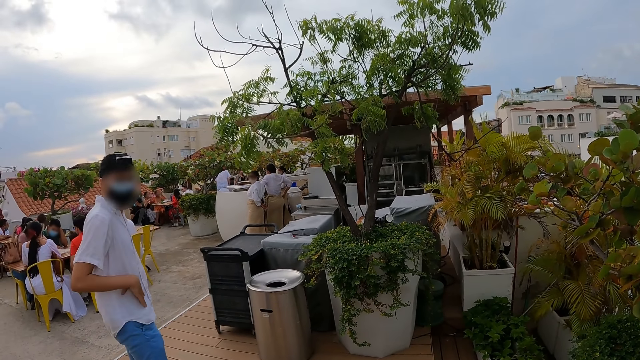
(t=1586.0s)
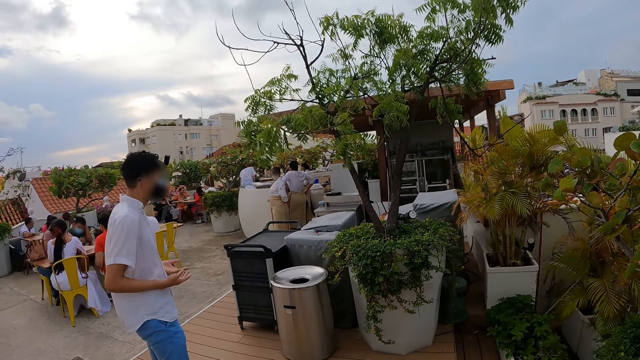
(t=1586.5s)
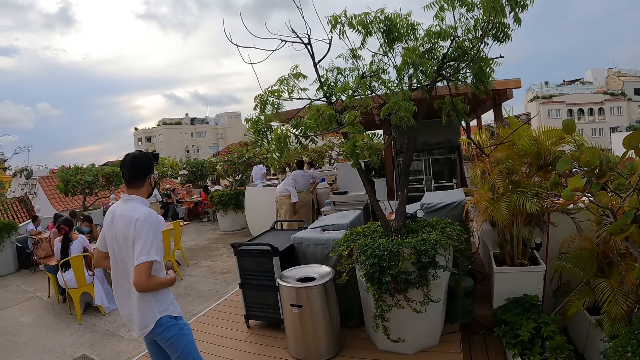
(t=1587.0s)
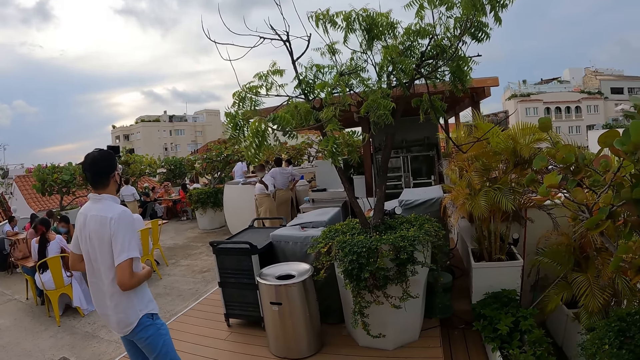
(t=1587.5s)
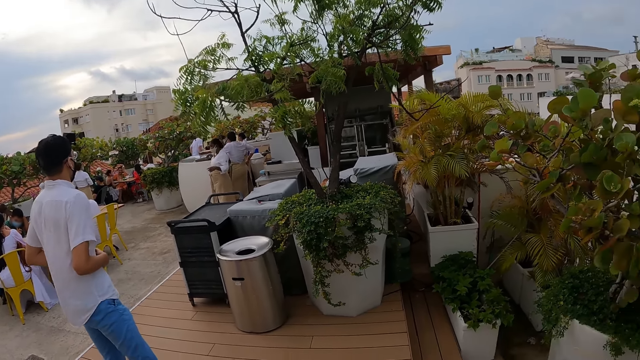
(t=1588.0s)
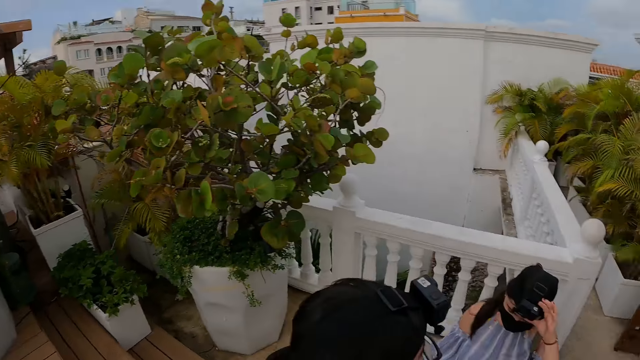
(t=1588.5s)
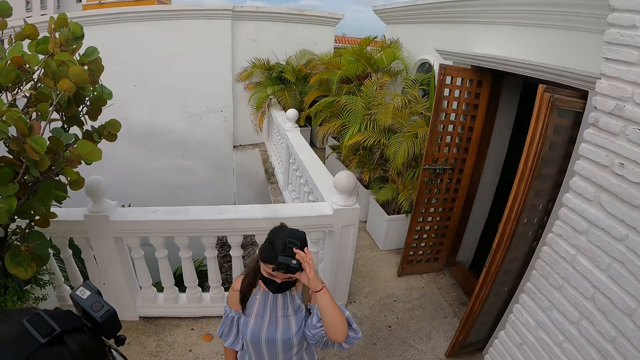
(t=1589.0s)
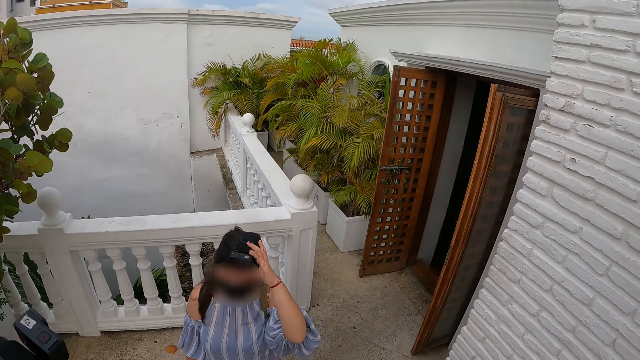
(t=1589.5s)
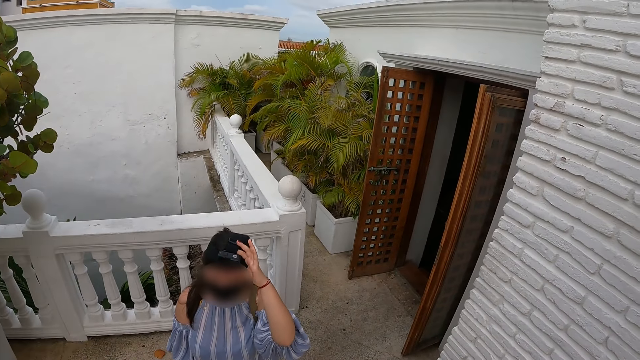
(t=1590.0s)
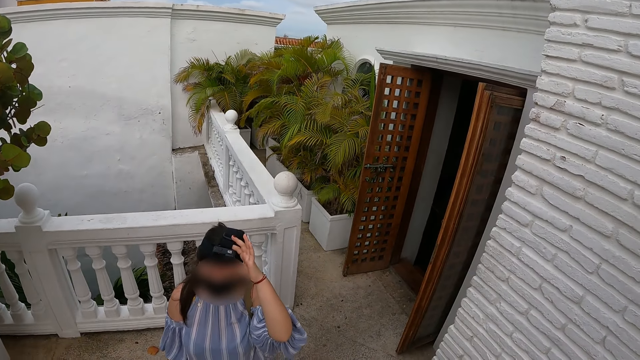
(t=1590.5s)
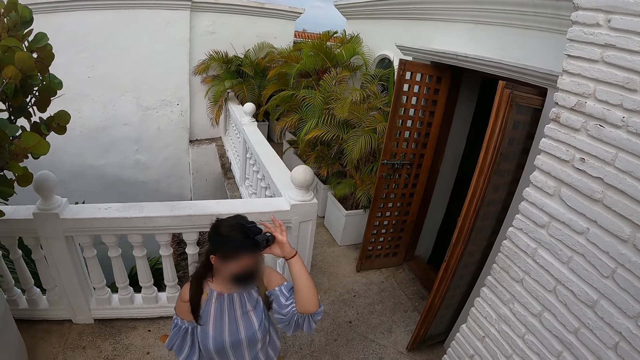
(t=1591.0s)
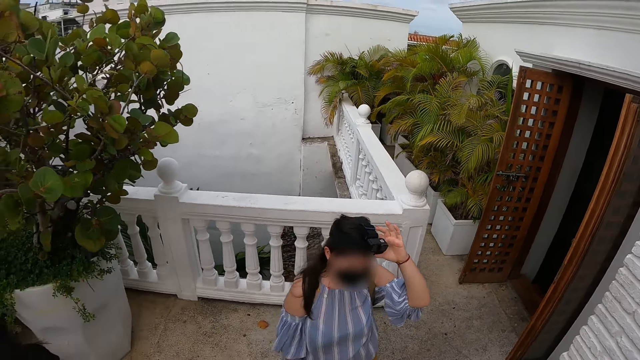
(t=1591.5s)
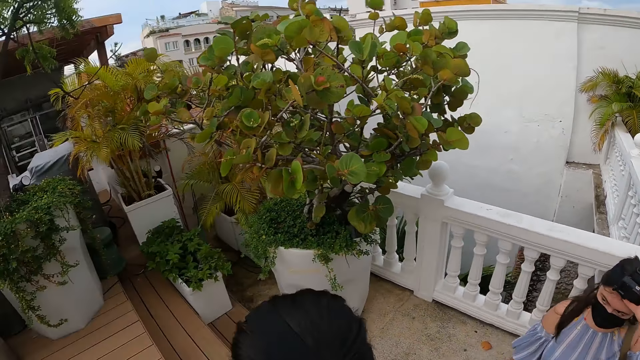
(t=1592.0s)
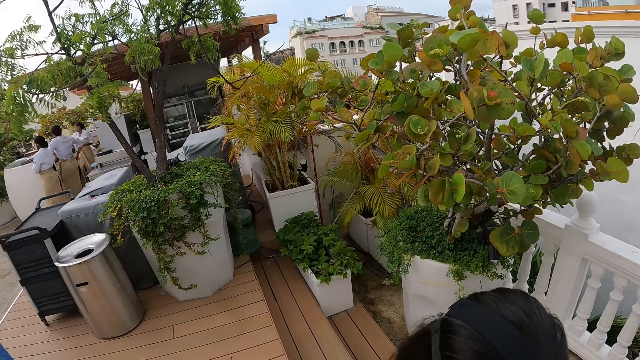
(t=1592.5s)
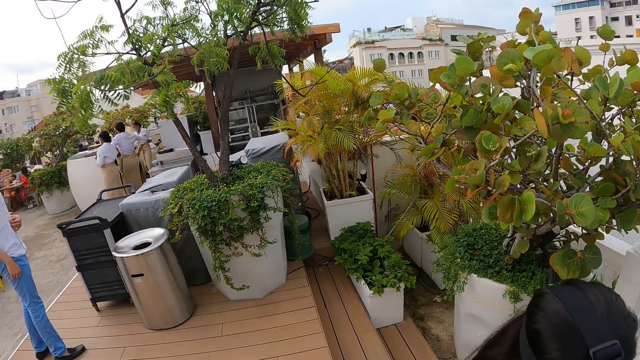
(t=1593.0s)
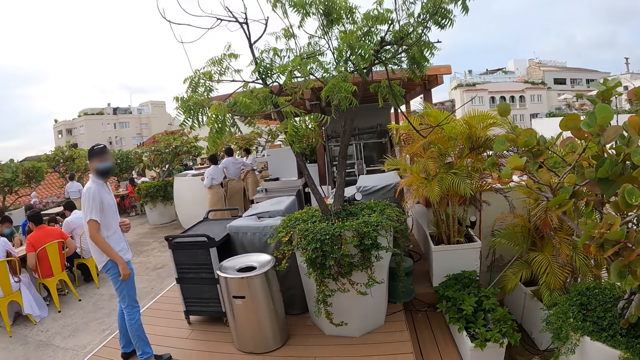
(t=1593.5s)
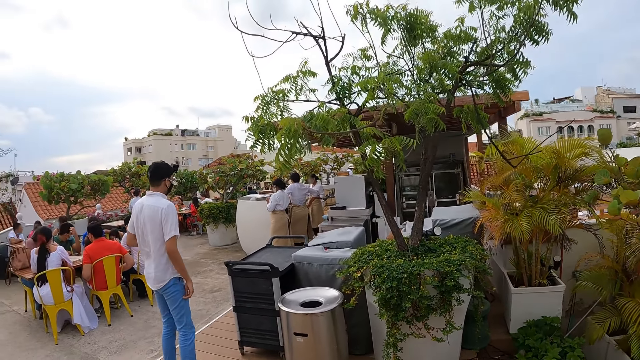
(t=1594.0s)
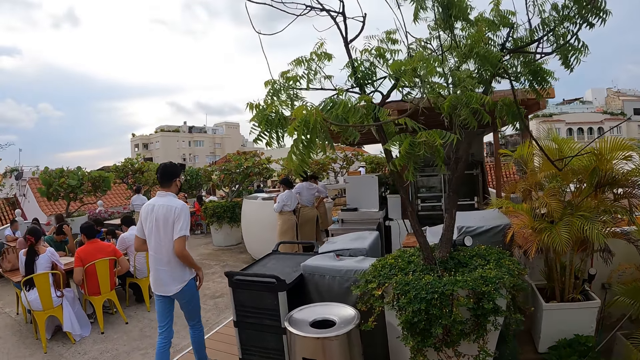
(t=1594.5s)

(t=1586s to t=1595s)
The man converses with the camera wearer. The woman holds a camera on her head with her left hand.

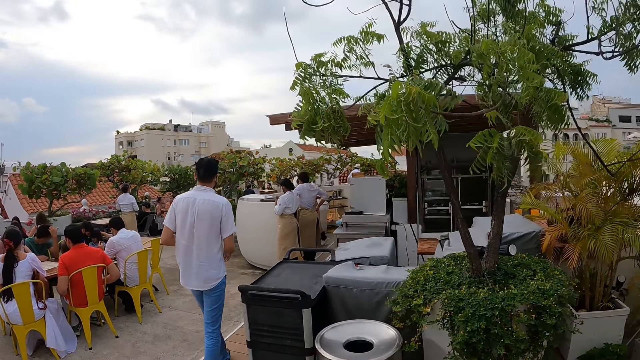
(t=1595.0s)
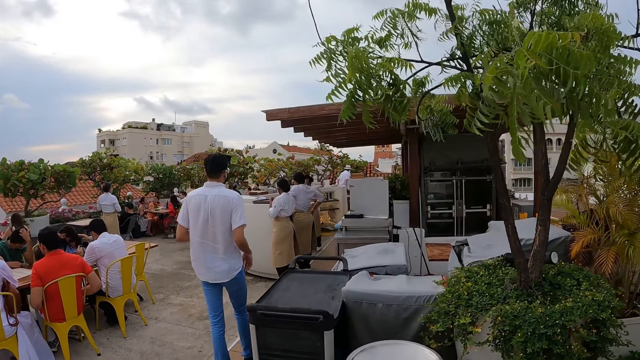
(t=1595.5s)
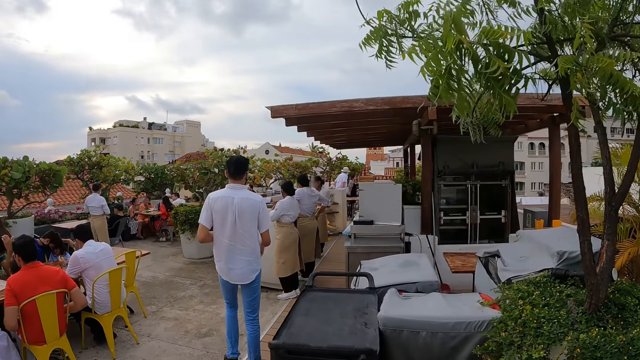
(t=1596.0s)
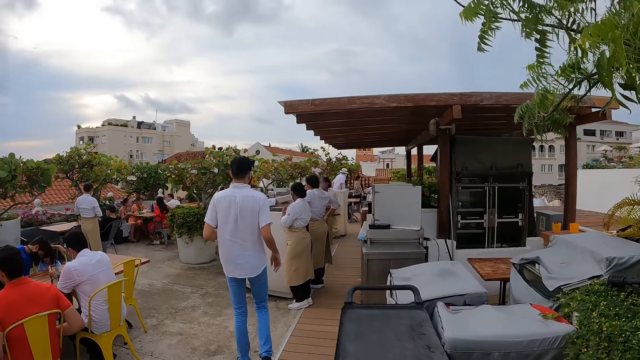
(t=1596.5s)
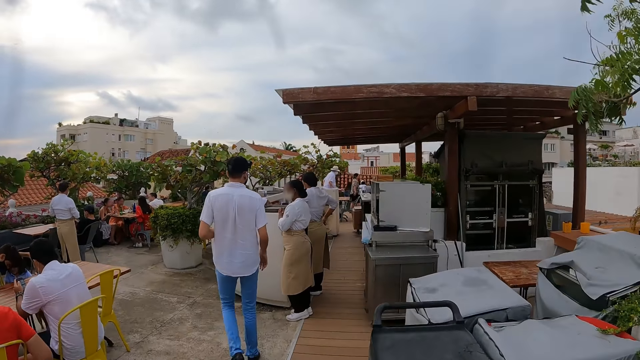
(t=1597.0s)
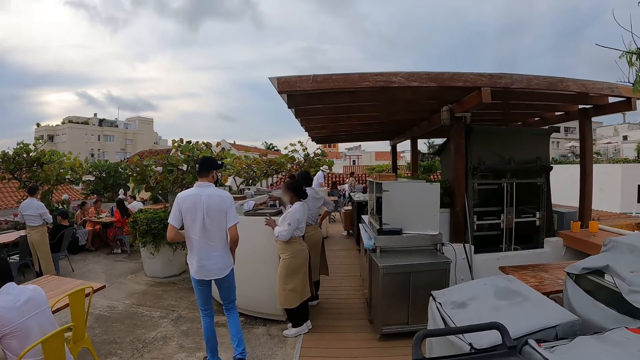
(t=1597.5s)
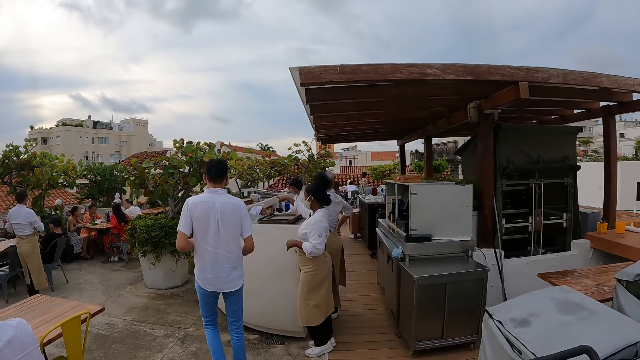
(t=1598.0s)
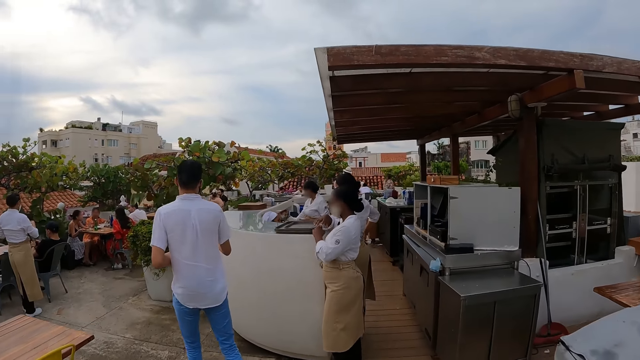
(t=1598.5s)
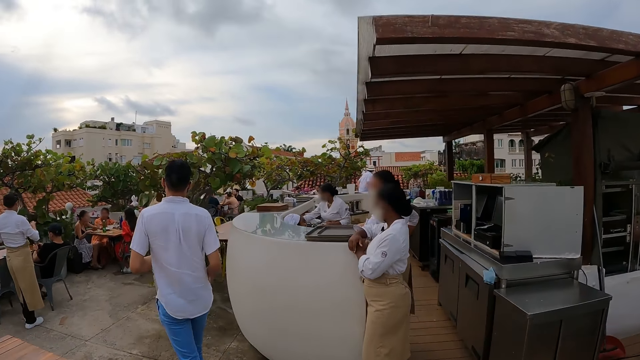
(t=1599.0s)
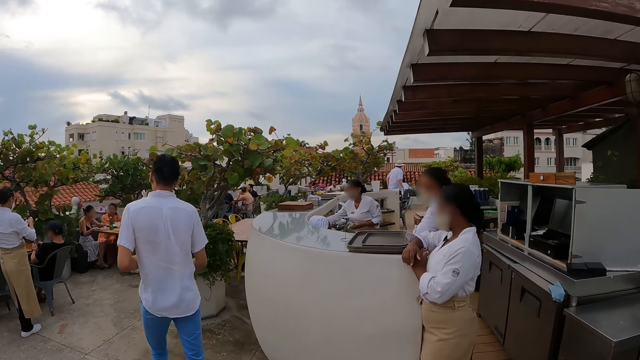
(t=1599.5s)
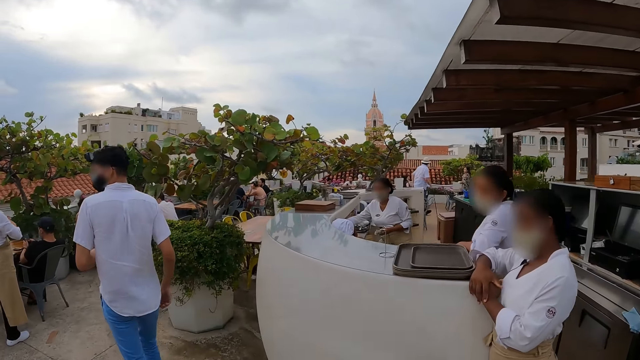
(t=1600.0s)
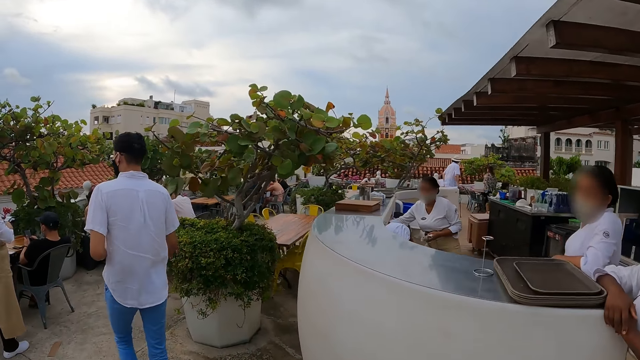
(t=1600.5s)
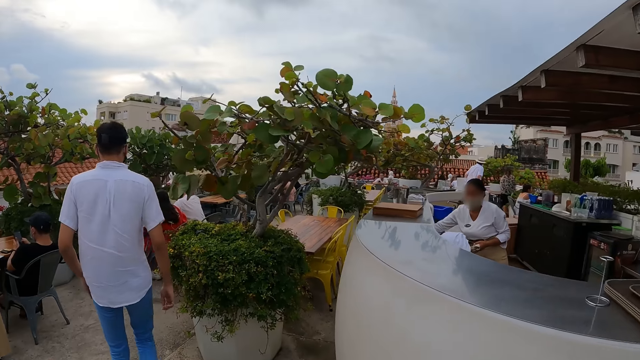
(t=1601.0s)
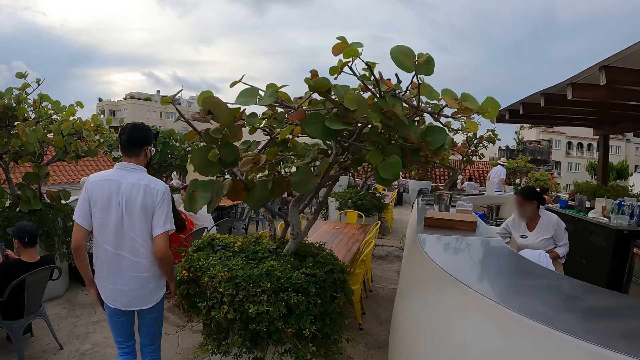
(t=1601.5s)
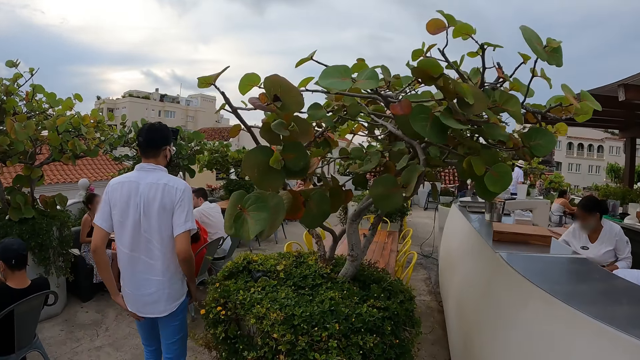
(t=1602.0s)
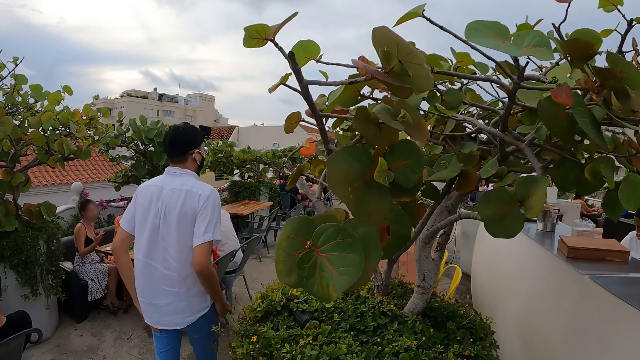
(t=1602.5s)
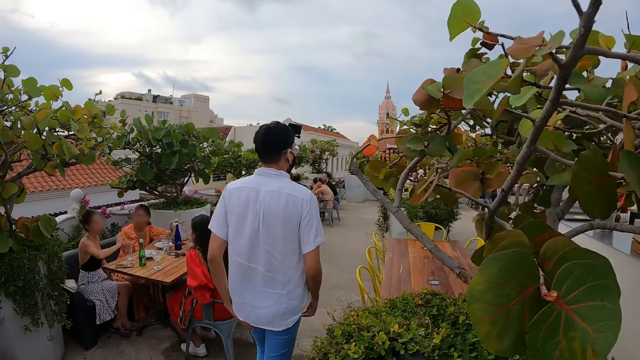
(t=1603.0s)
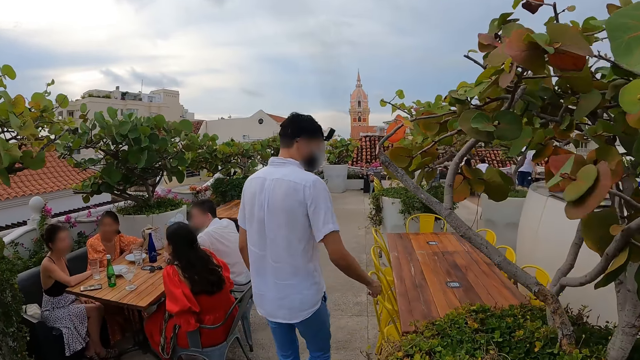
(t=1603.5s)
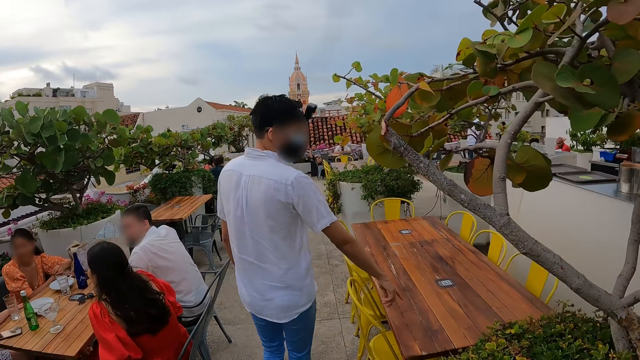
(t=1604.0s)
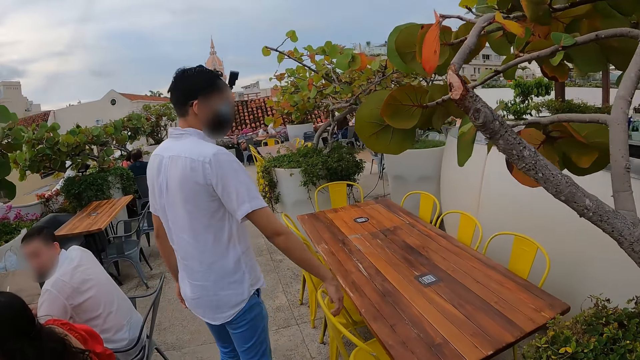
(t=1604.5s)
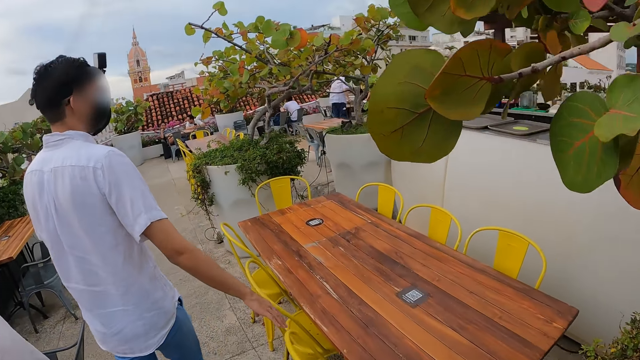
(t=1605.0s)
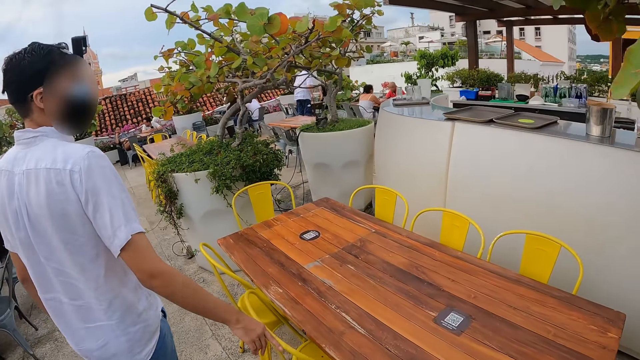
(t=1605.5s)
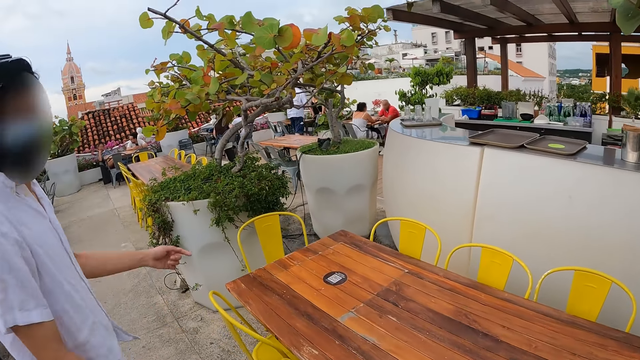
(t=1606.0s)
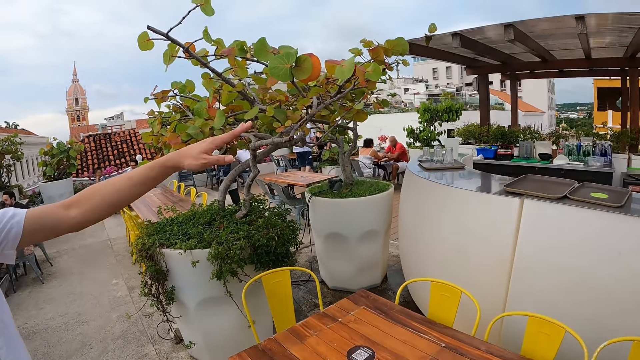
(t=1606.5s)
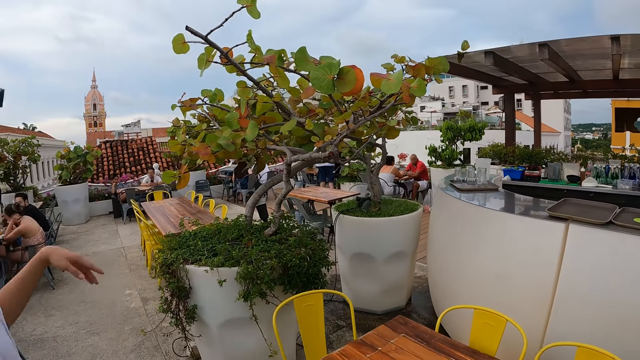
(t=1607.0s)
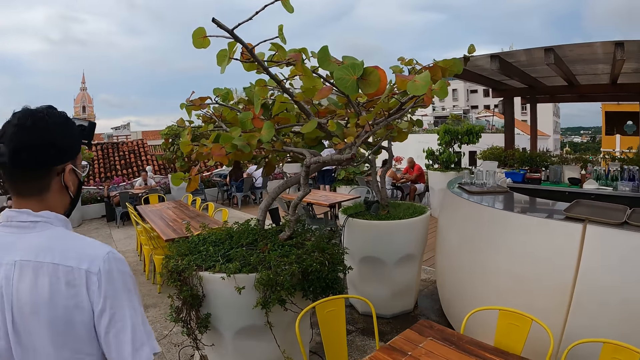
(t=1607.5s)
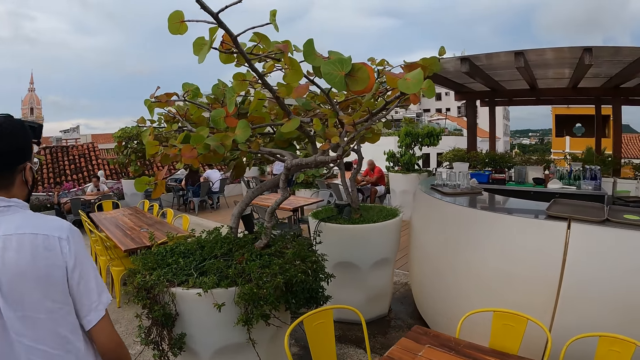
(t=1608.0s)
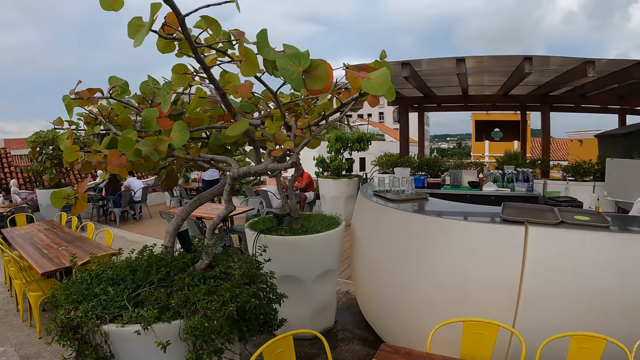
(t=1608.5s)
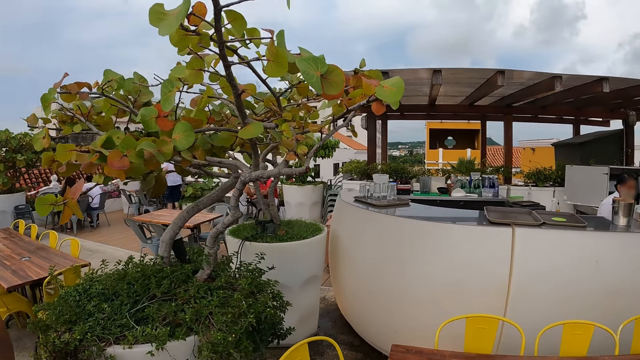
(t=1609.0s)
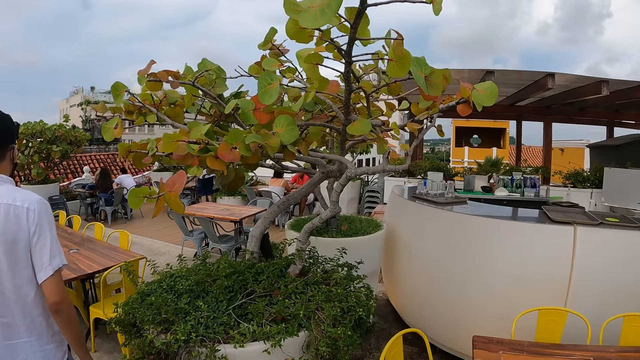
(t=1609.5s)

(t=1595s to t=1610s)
The camera wearer walks behind a man. A woman instructs another man. The other man converses with the camera wearer. The first man holds a chair and interacts with the camera wearer.
